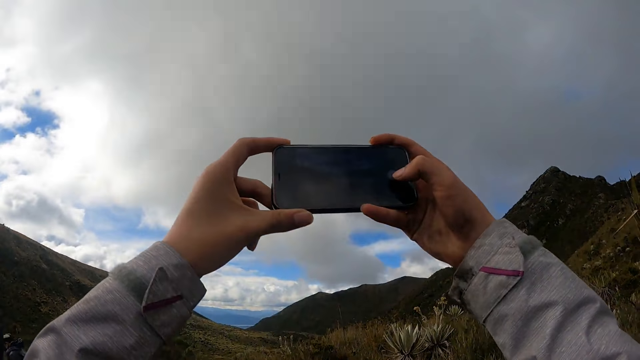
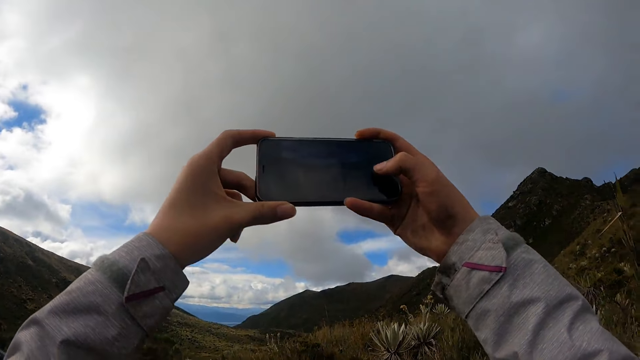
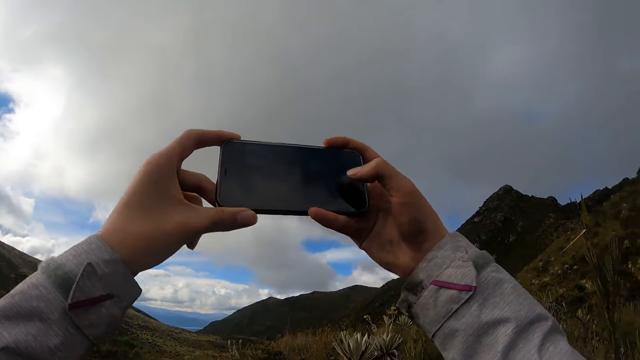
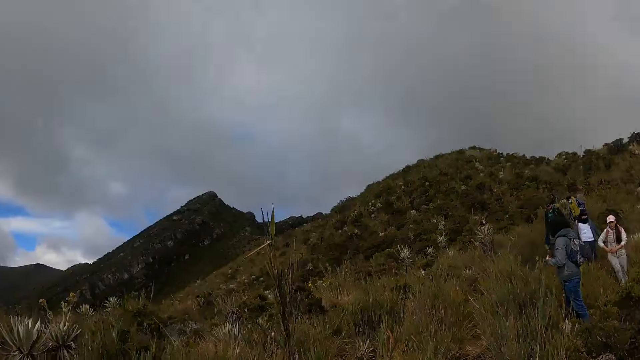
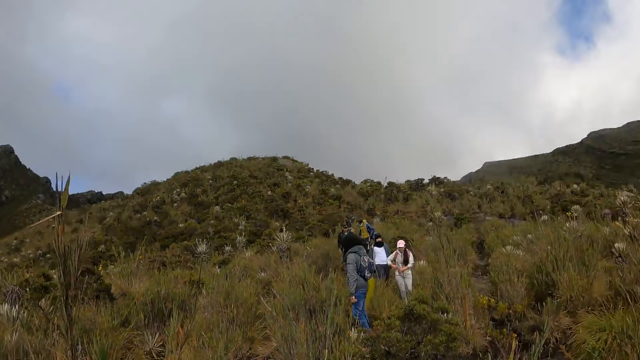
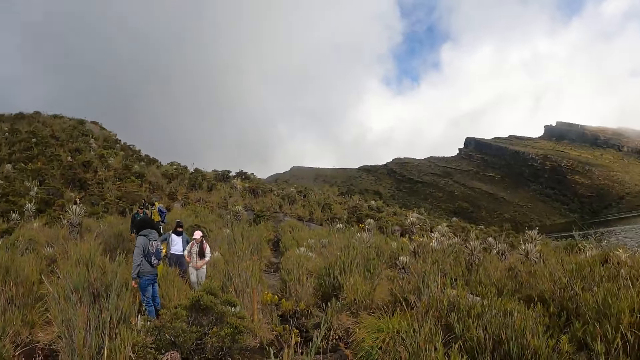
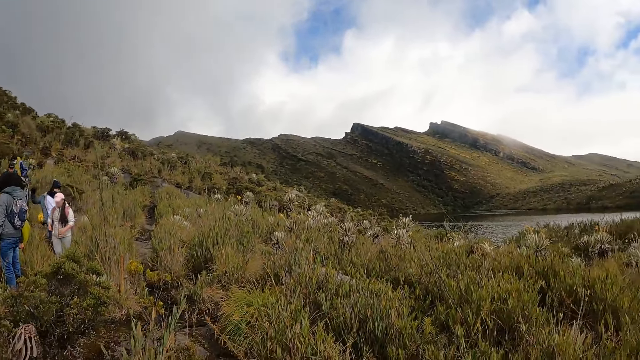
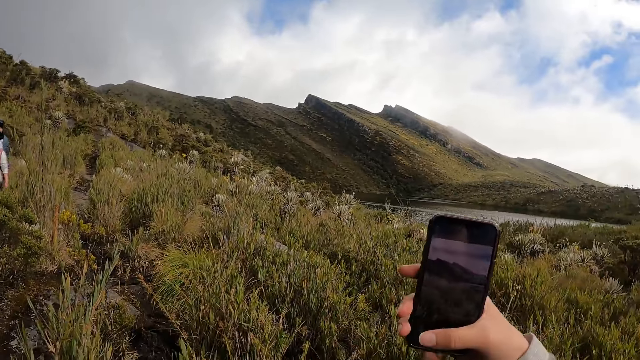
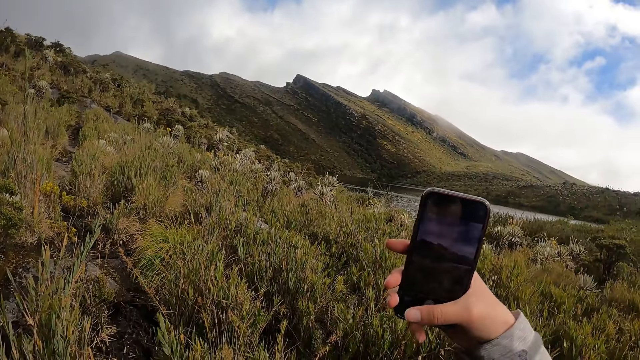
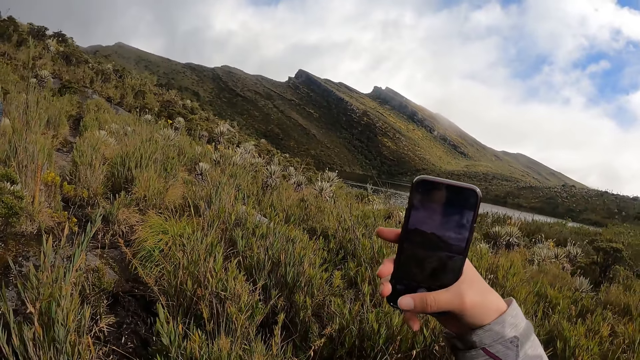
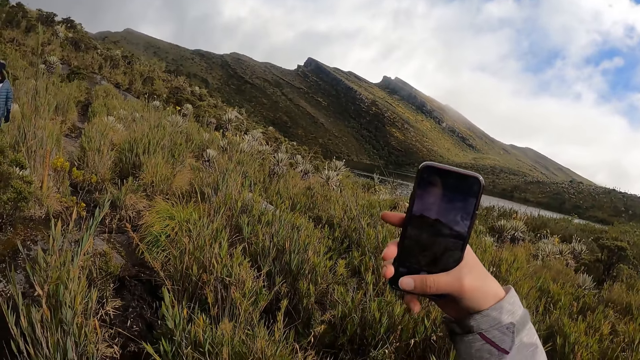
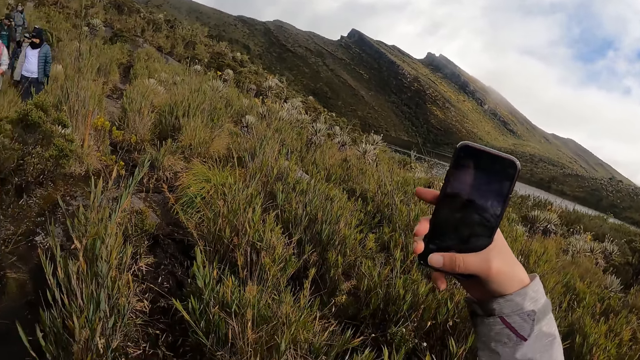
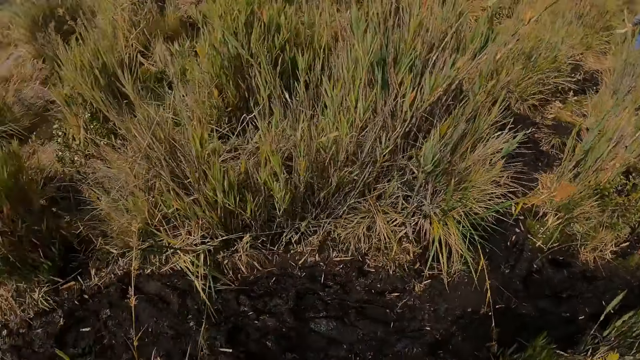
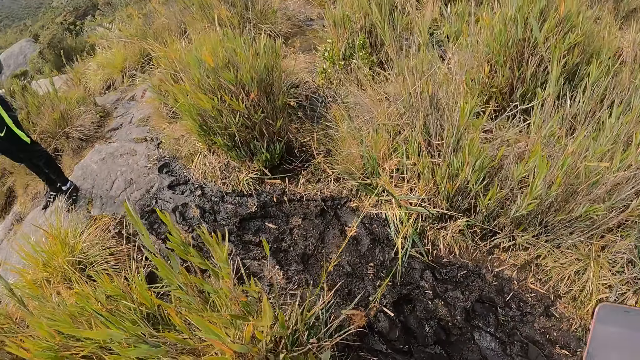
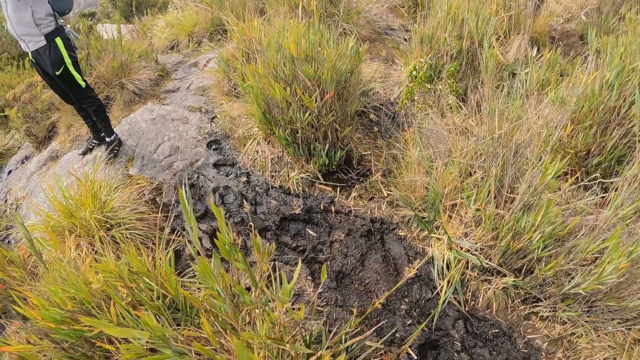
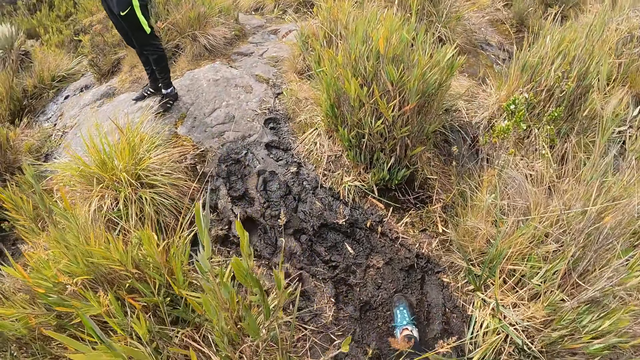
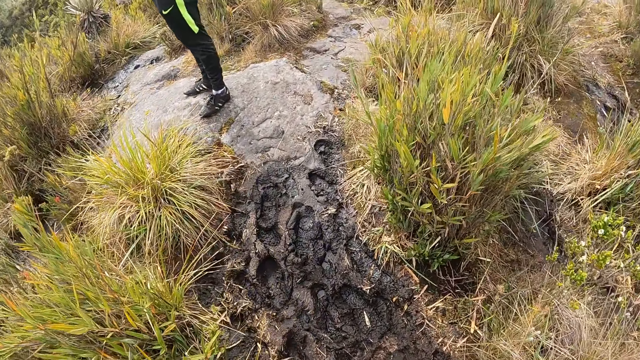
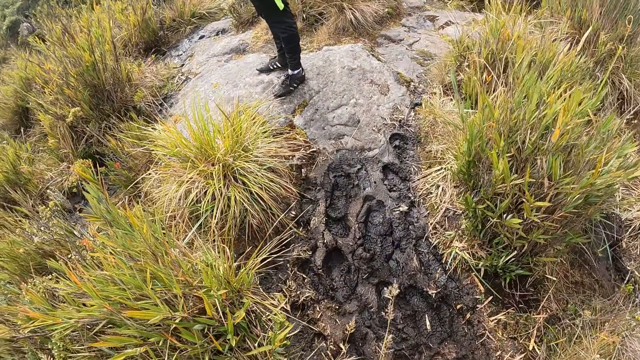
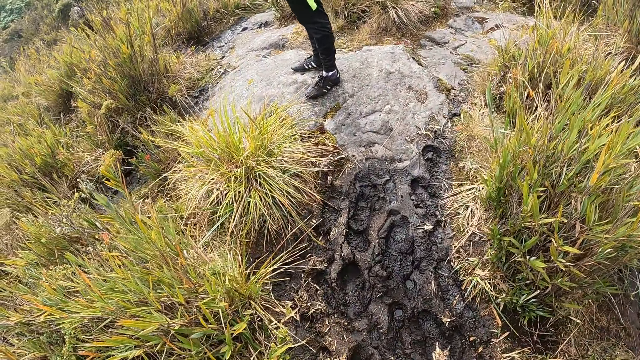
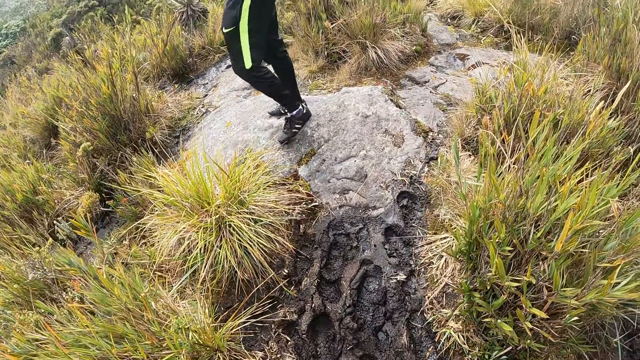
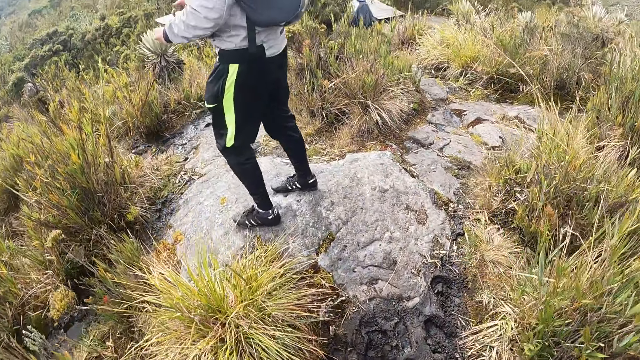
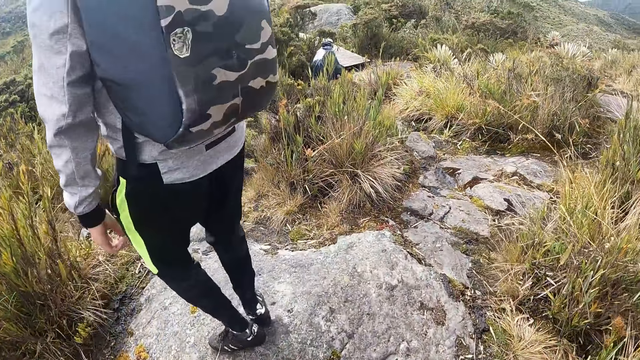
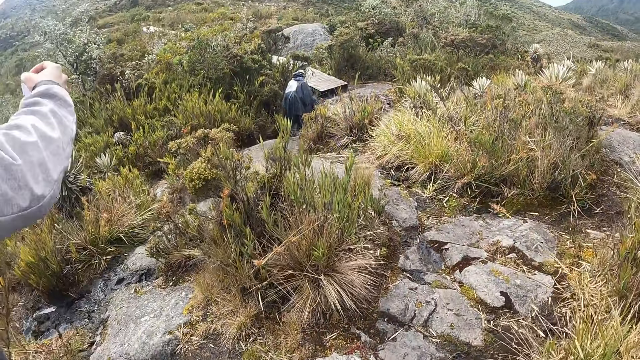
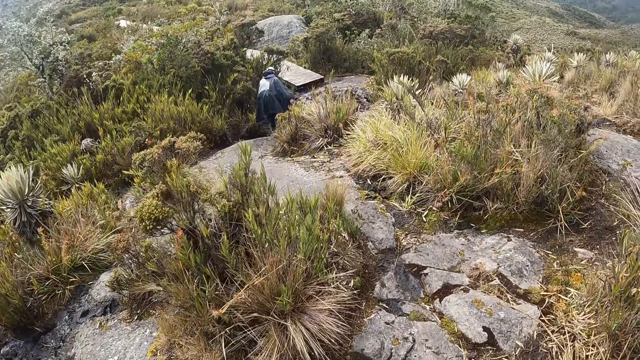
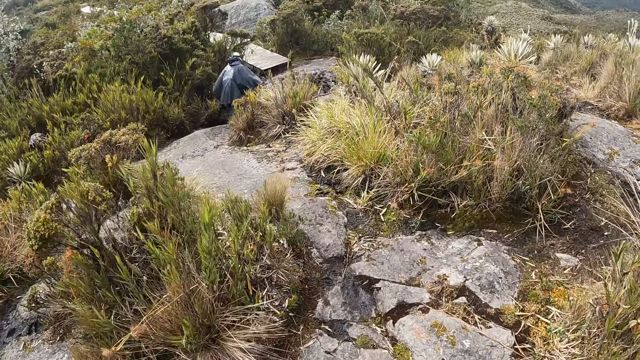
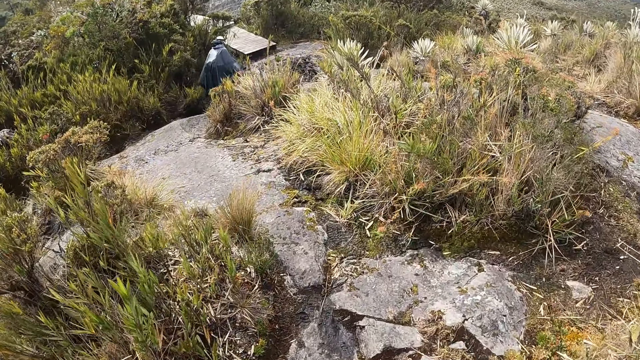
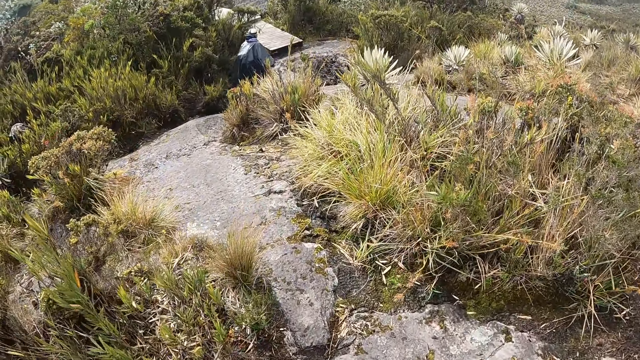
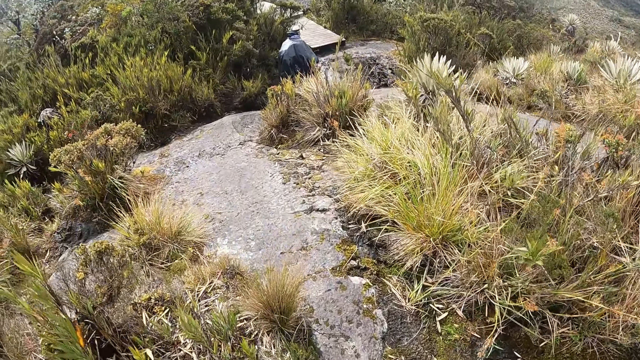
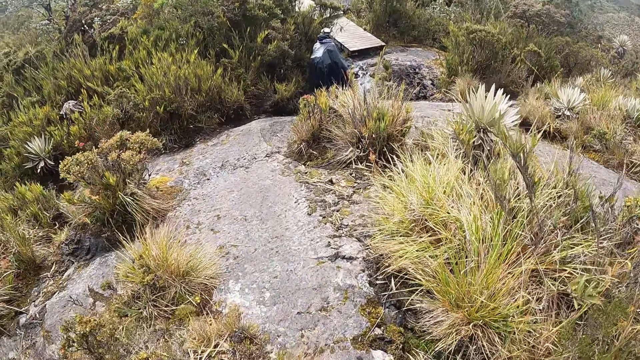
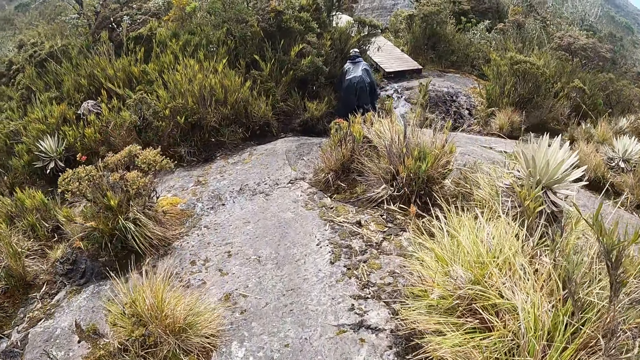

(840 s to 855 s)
The camera wearer looks at the vegetation. She operates the phone with her right hand. She takes pictures. She walks through the shrubs. A woman interacts with the camera wearer.

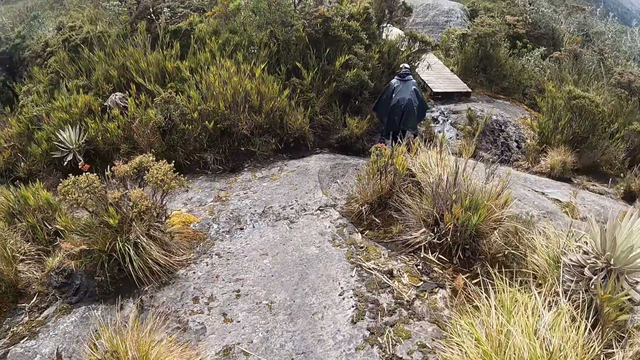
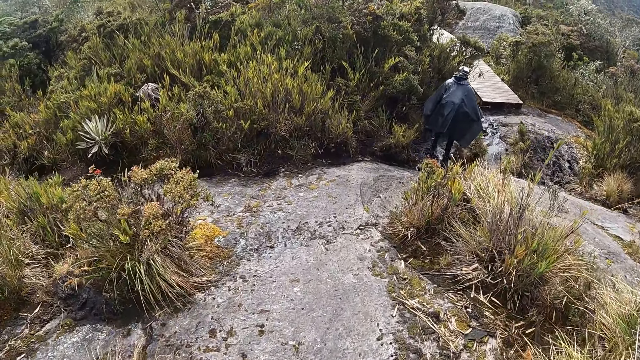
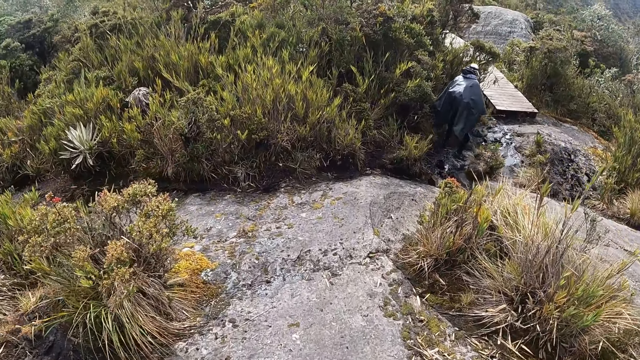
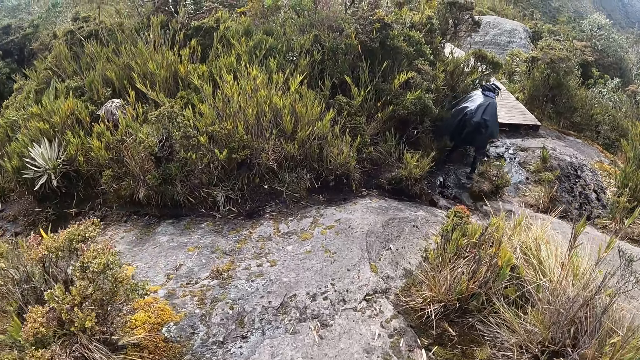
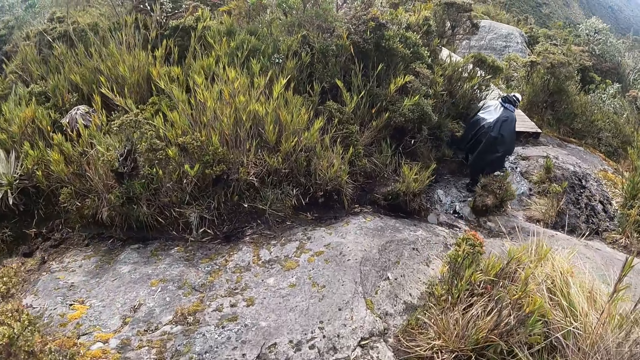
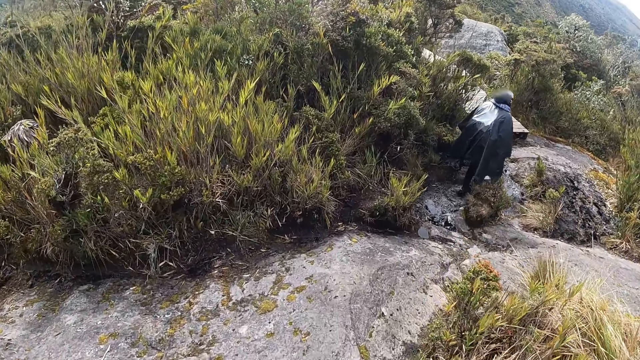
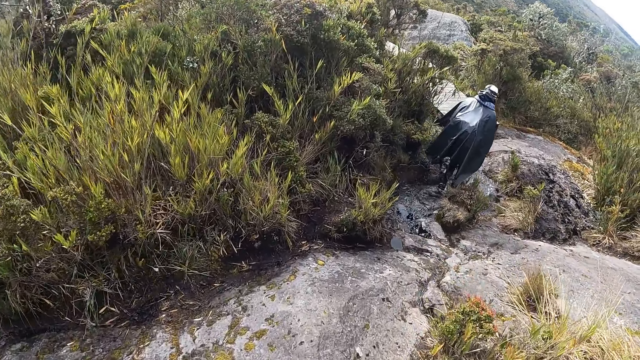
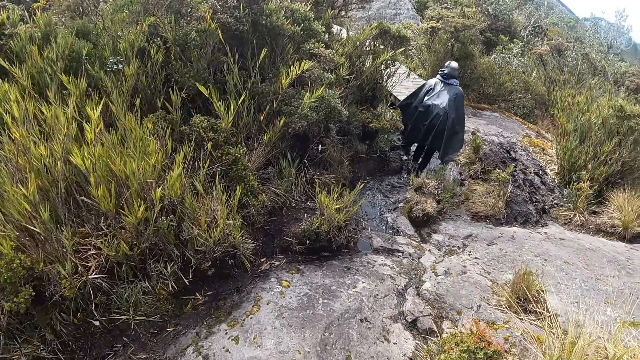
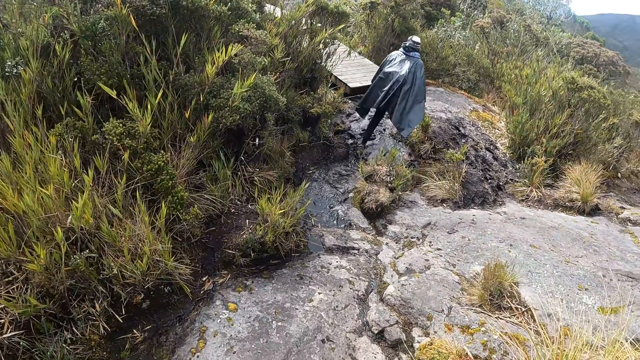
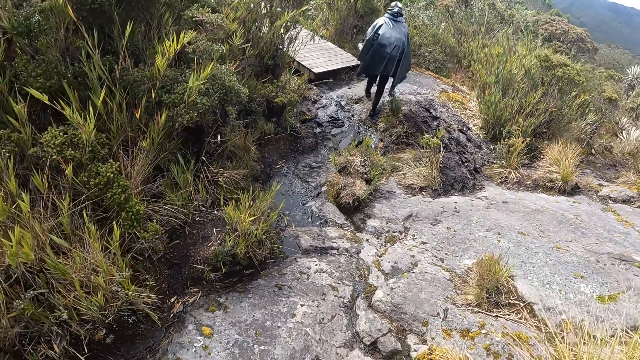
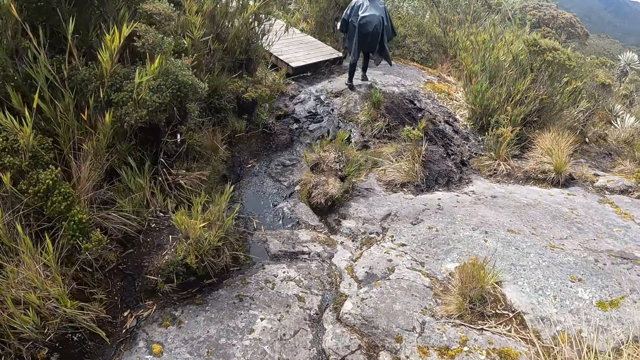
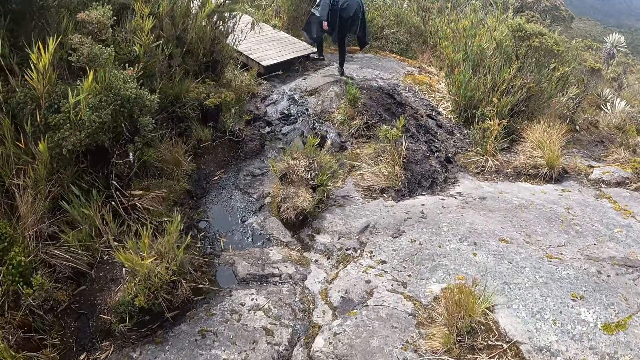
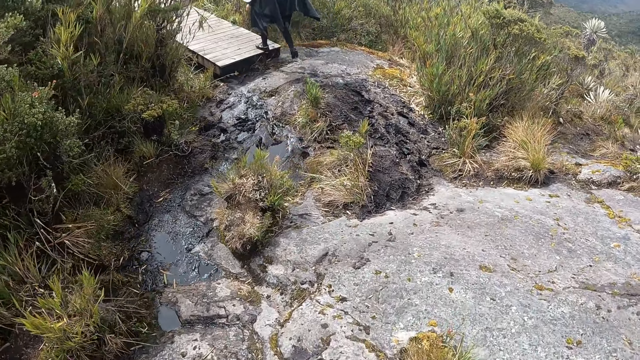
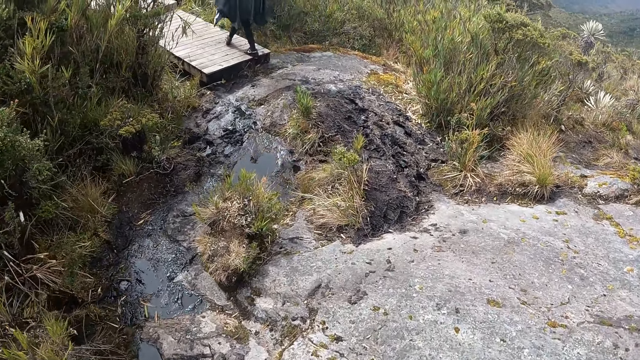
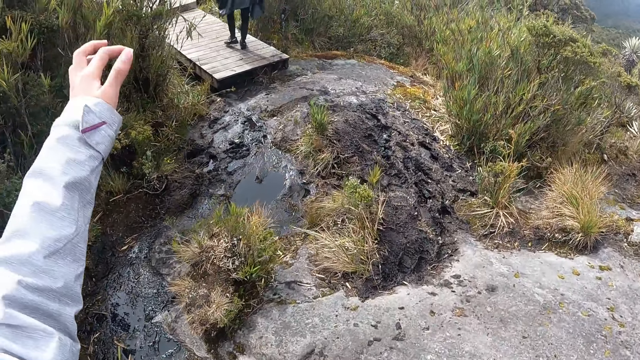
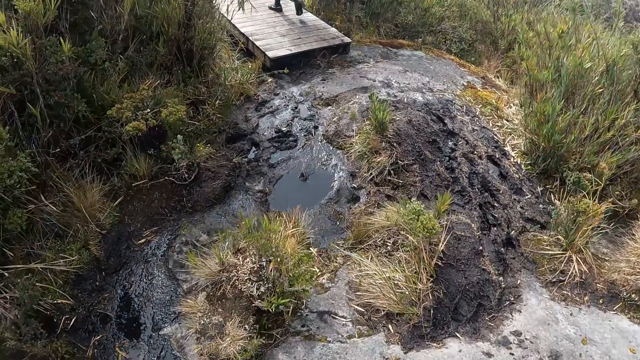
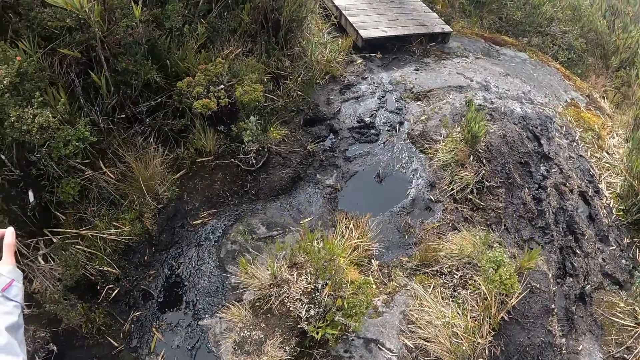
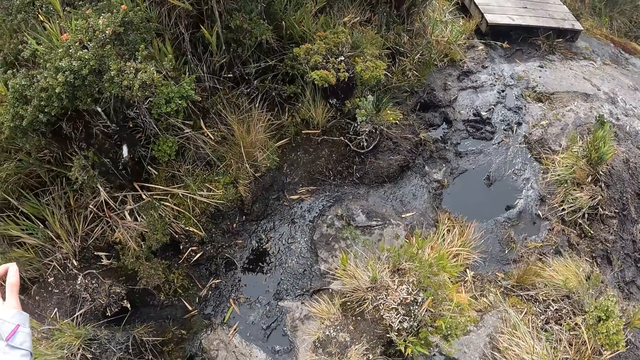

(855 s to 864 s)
A man walks from a marshy ground to a walkway. The camera wearer moves a hand. They walk through the shrubs.
